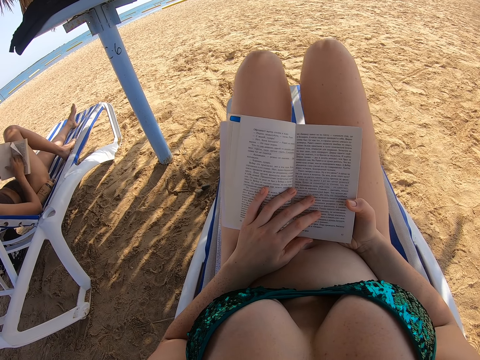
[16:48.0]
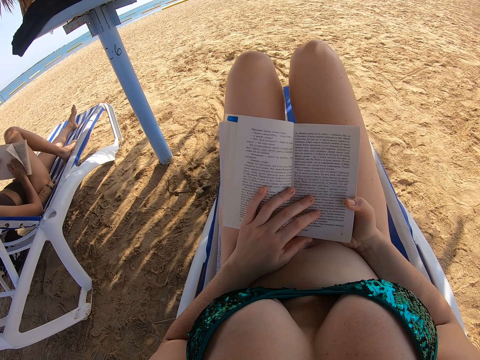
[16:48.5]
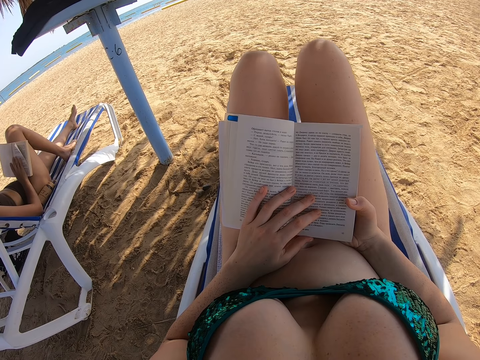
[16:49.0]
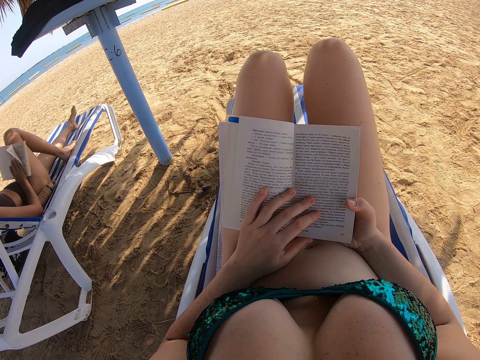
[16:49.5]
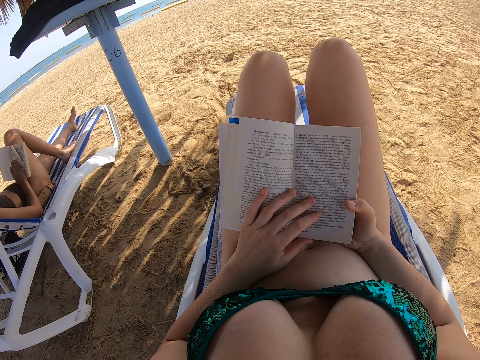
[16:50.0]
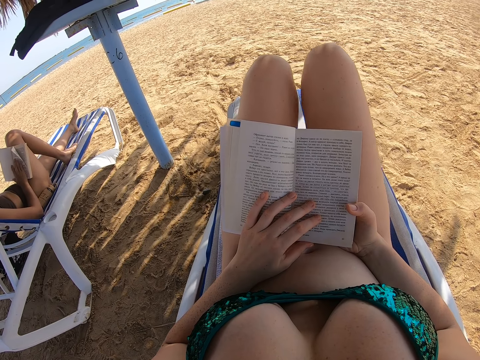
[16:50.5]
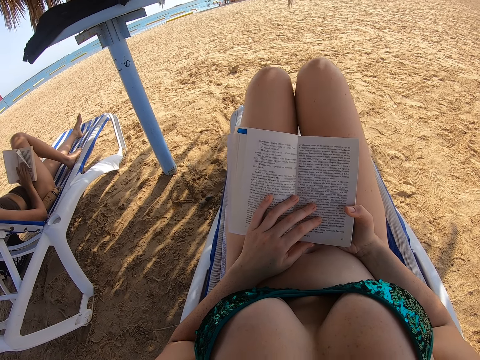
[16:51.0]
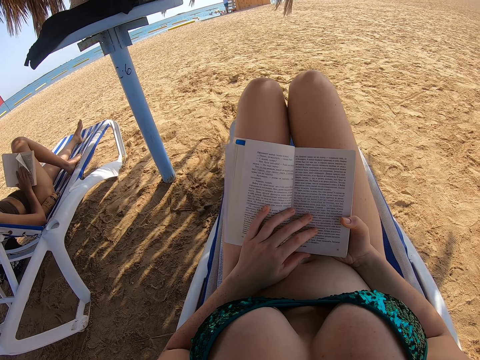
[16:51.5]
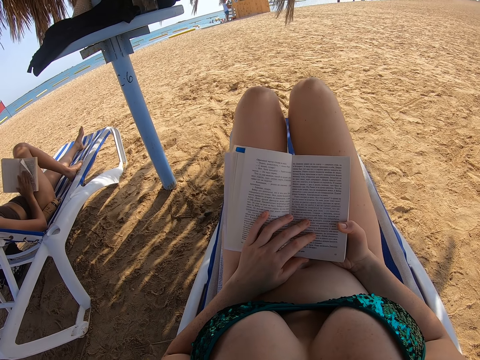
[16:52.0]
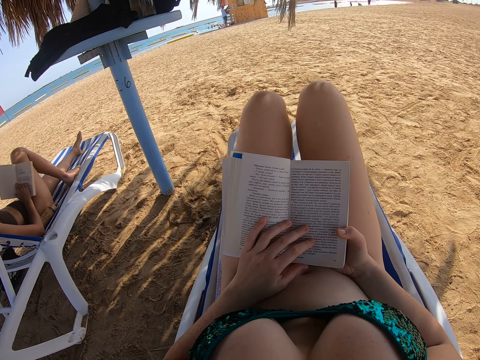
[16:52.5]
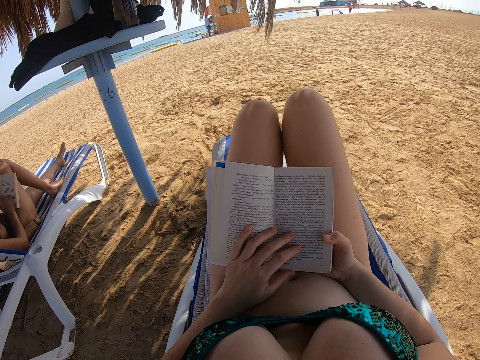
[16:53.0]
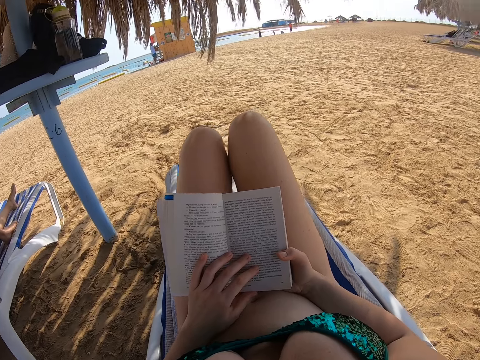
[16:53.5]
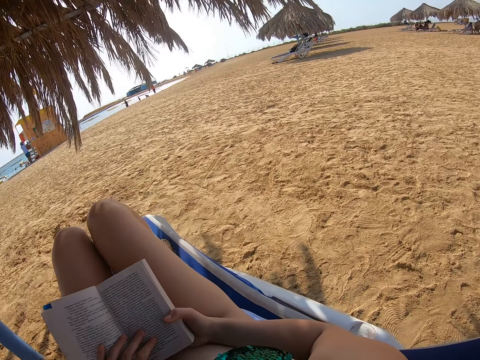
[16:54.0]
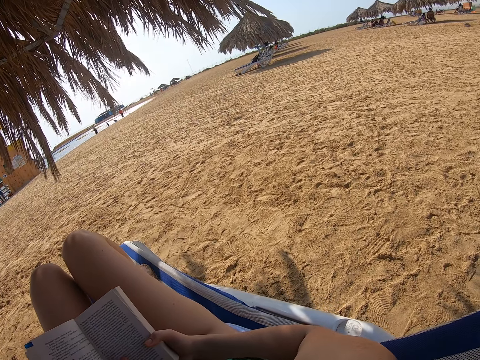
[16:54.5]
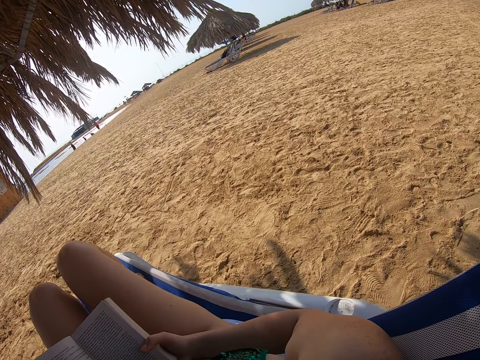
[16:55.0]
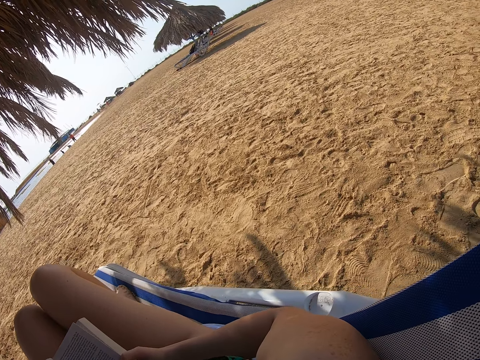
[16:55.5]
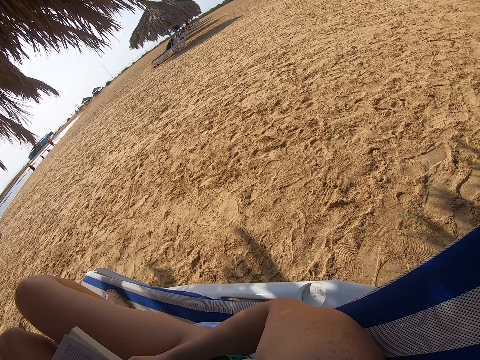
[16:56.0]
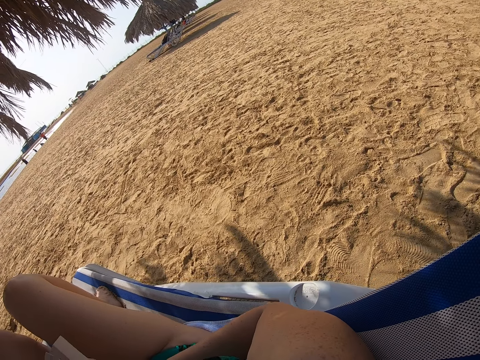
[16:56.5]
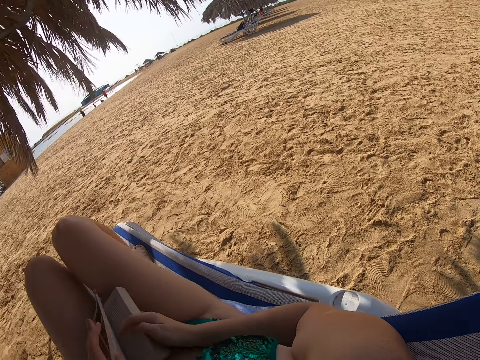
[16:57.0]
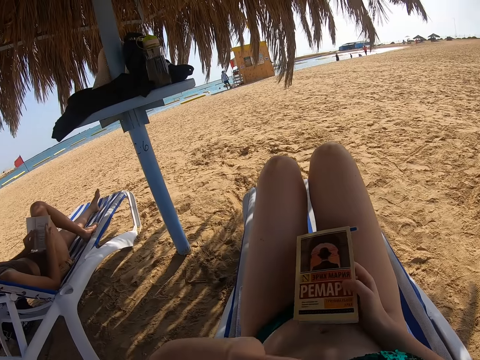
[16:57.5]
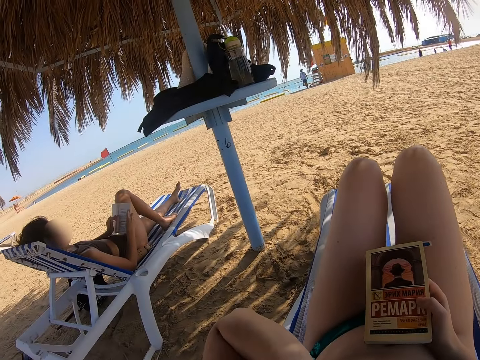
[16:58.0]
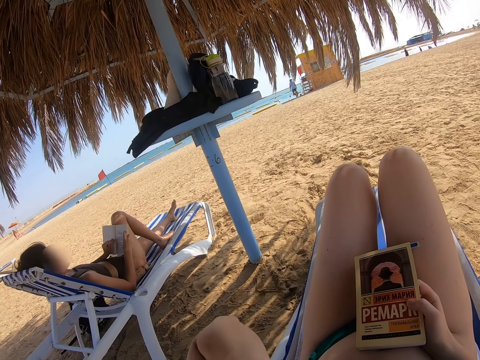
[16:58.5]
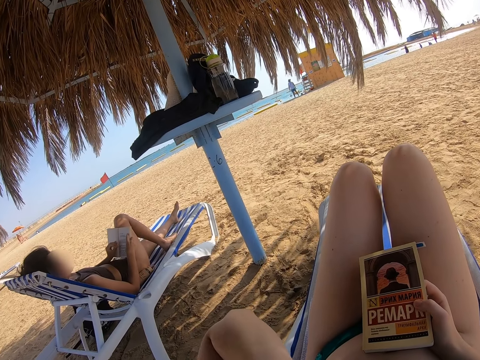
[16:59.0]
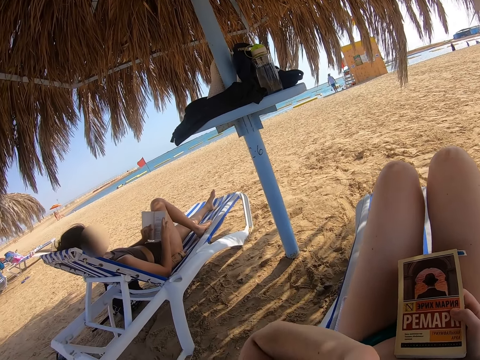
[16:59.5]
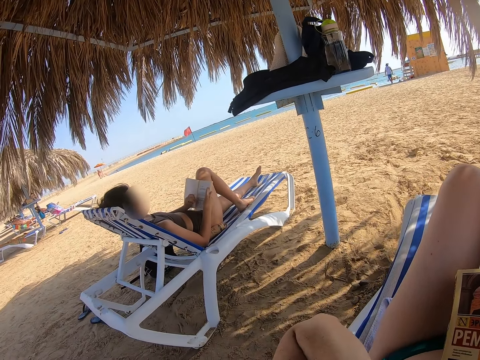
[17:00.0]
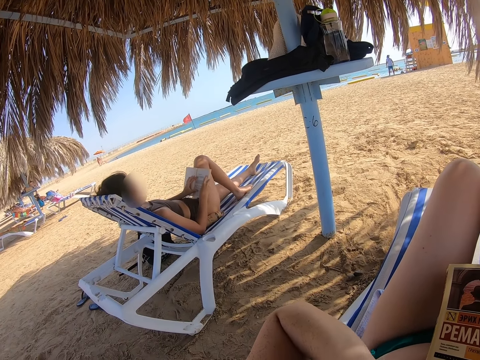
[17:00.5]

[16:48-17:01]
A lady reads the book. The camera wearer looks aside at the beach. They scratch the body. They raise the left hand towards something.

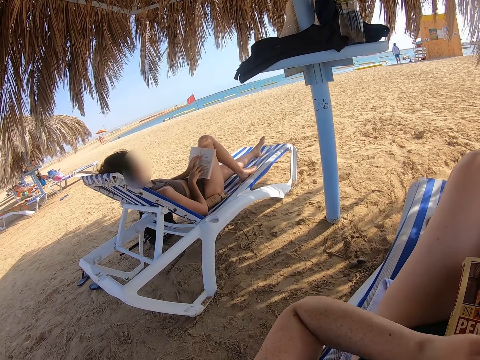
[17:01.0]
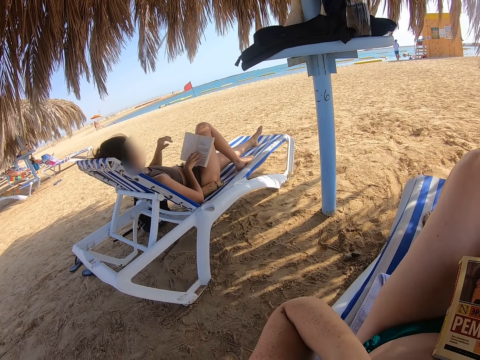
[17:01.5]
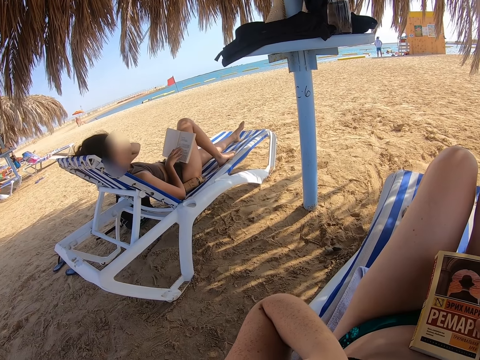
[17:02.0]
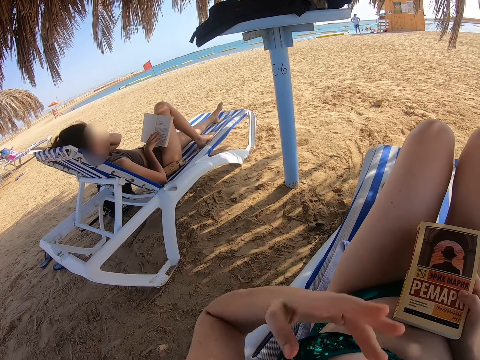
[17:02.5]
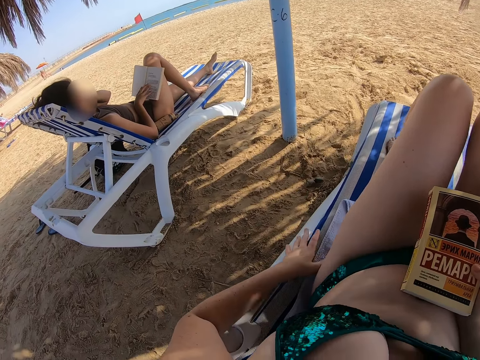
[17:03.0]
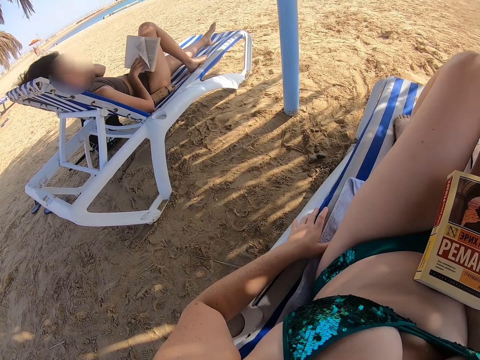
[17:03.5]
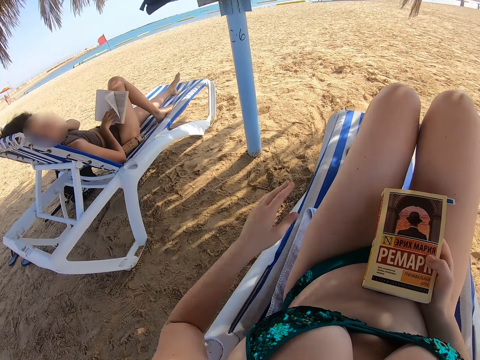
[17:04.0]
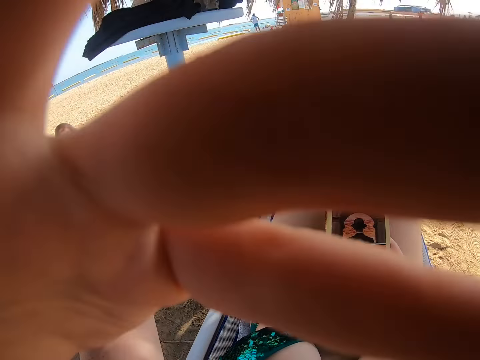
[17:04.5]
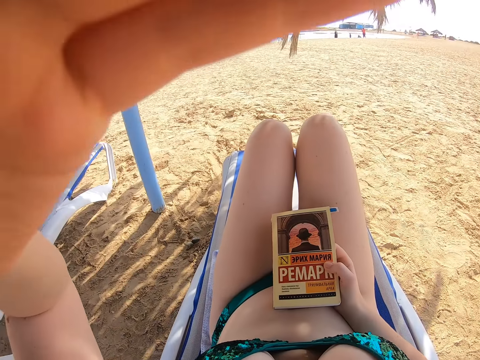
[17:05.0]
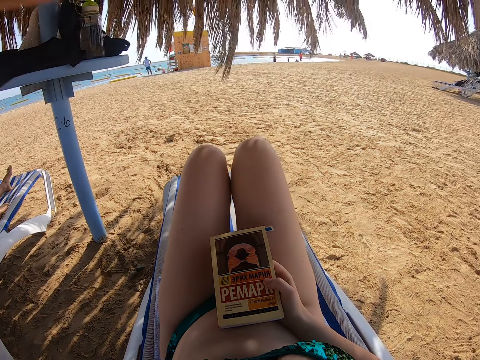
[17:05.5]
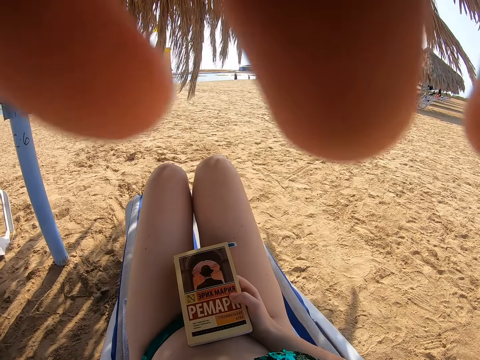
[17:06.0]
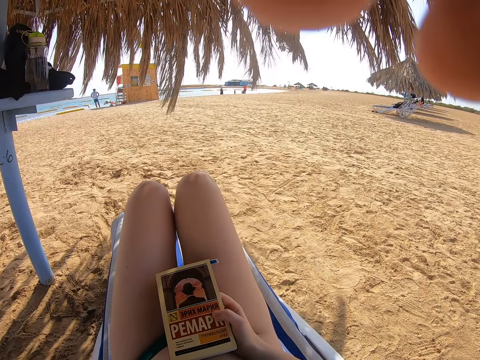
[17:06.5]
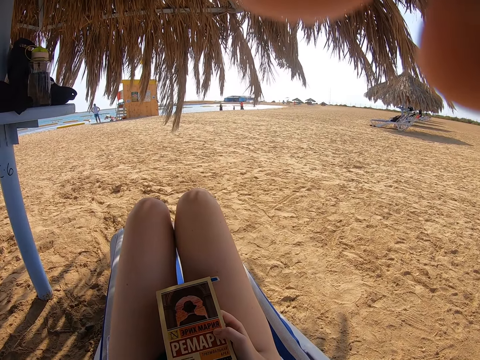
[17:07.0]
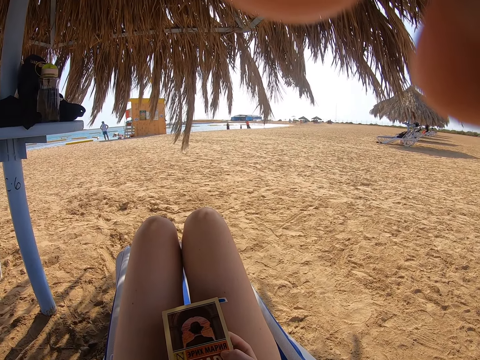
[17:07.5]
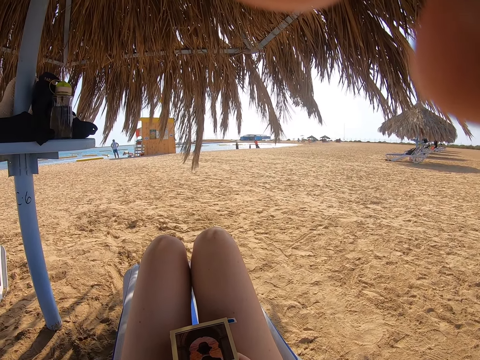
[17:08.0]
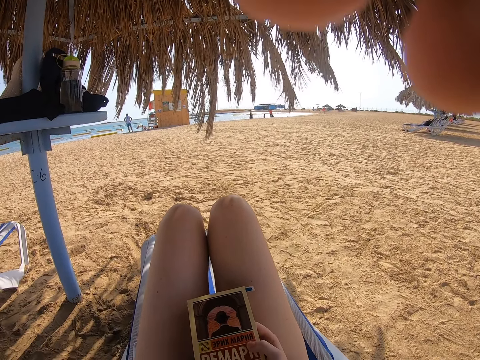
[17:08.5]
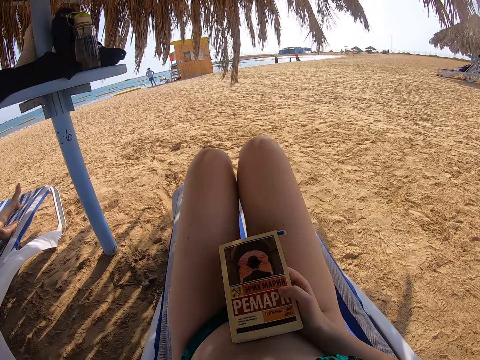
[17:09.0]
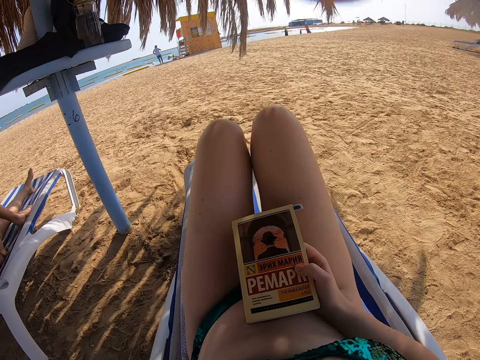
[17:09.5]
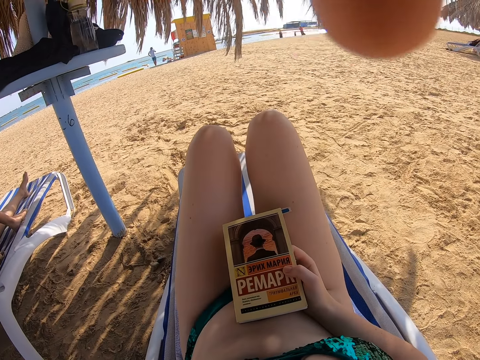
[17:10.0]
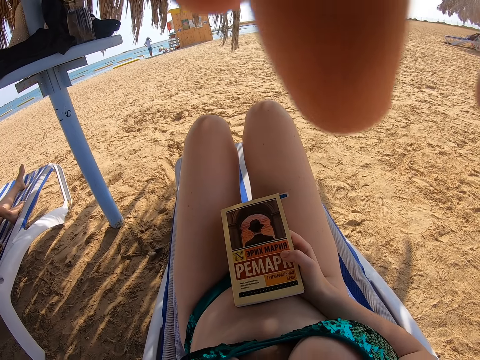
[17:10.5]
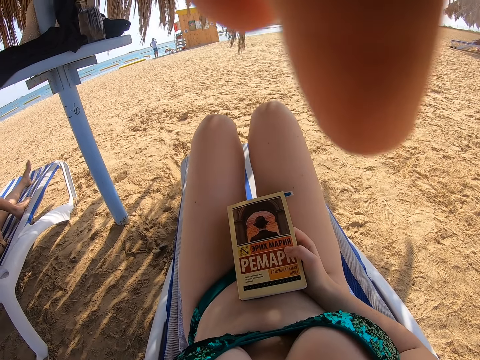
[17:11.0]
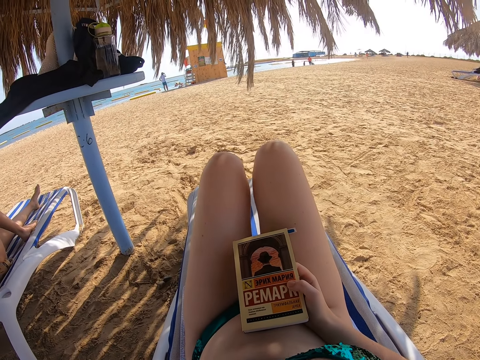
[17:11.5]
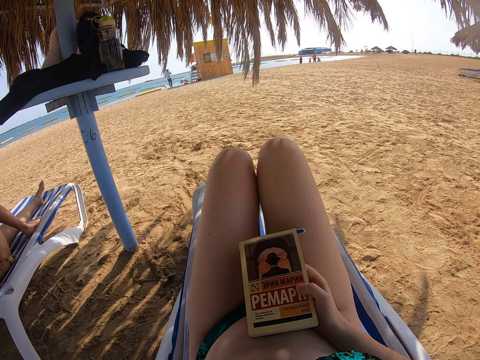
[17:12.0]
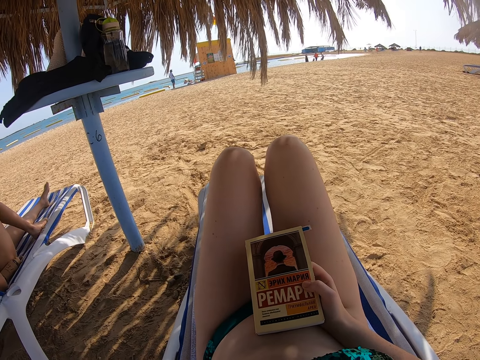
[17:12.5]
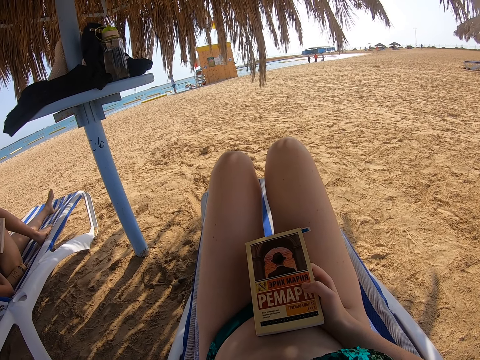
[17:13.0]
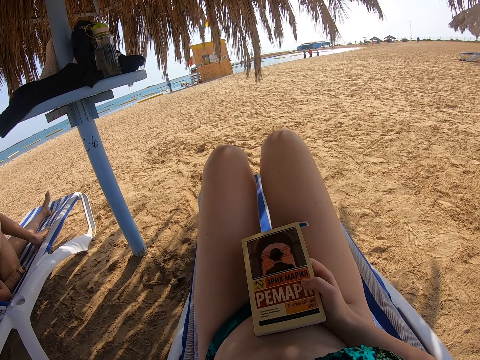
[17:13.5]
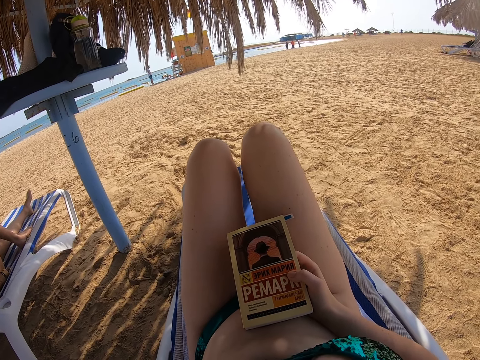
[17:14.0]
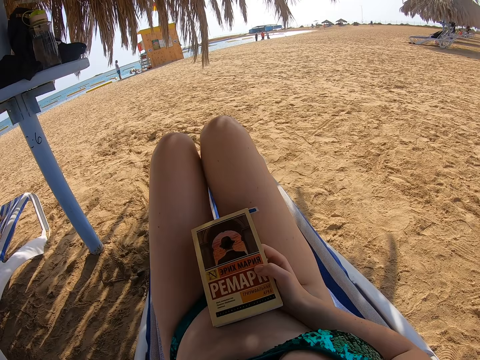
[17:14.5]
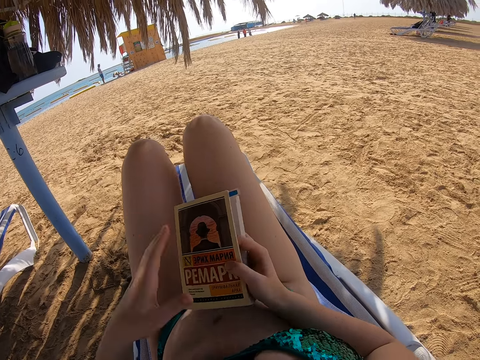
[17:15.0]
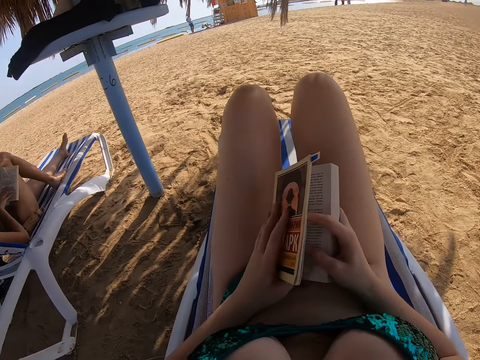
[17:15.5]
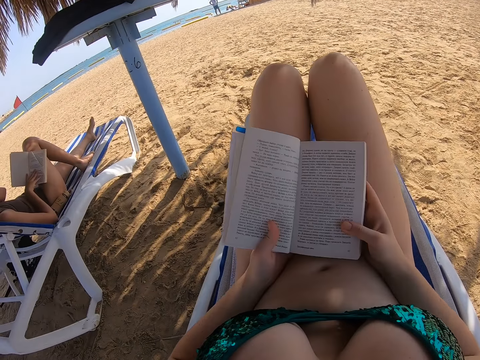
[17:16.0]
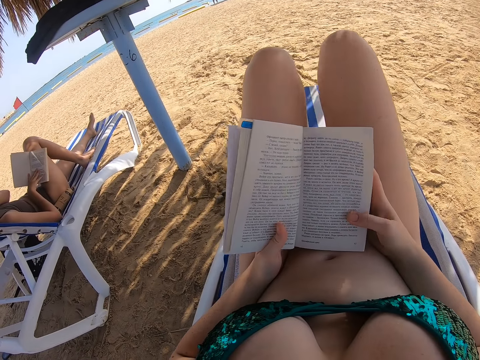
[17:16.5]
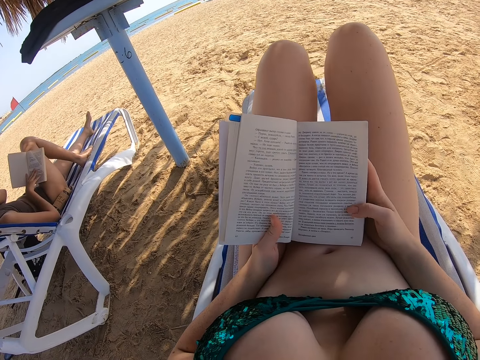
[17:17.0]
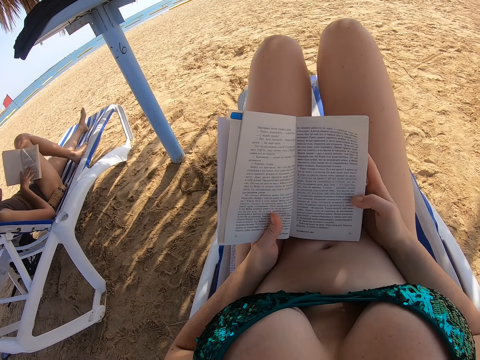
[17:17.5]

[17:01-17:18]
A lady scratches the body and raises a hand to the head. The camera wearer withdraws the hand from something. The lady reads the book. The camera wearer grabs the bench with the left hand. They fix the camera. They raise the hand towards something. They withdraw the left hand from something. They open the book with the left hand. They read the book.
